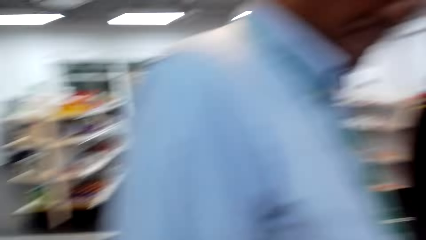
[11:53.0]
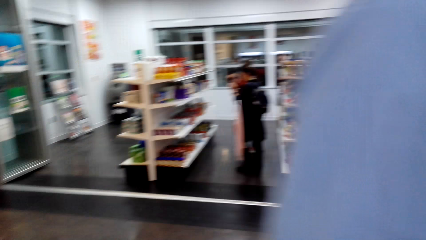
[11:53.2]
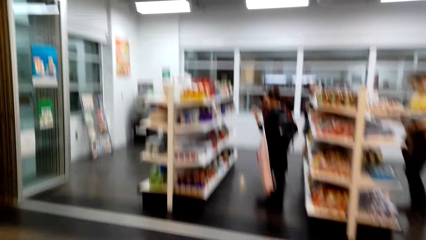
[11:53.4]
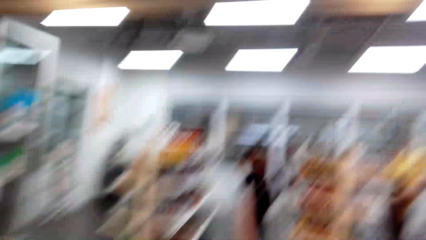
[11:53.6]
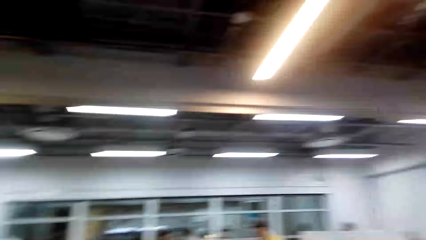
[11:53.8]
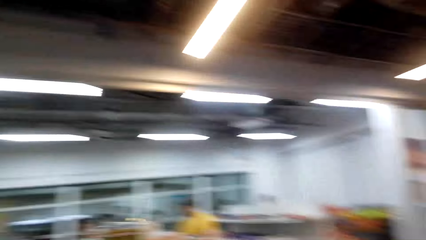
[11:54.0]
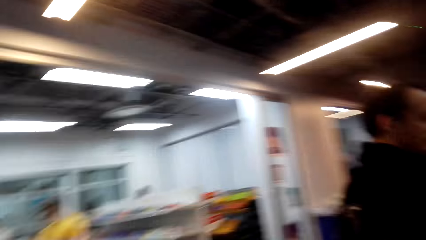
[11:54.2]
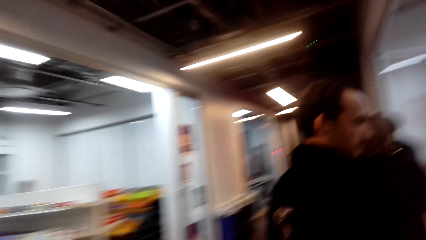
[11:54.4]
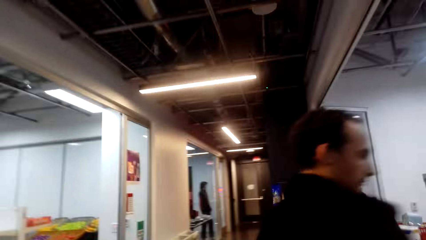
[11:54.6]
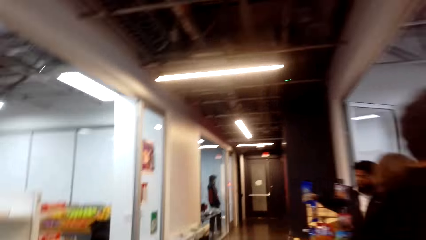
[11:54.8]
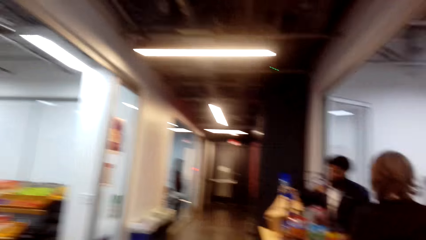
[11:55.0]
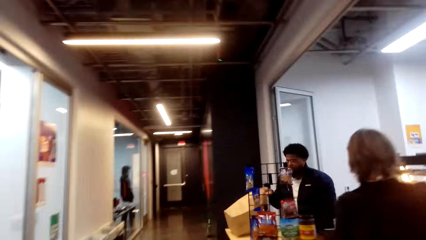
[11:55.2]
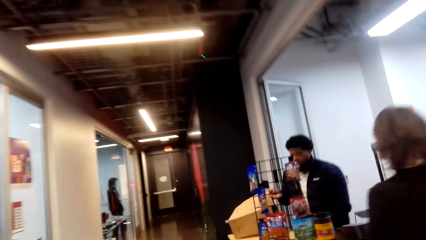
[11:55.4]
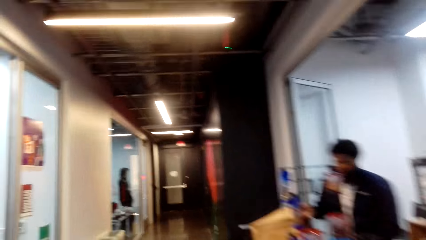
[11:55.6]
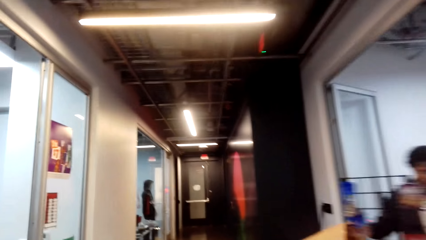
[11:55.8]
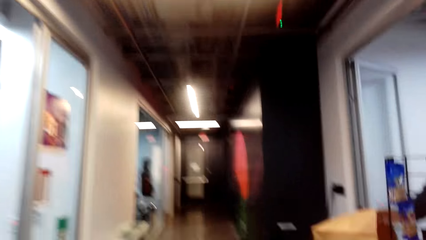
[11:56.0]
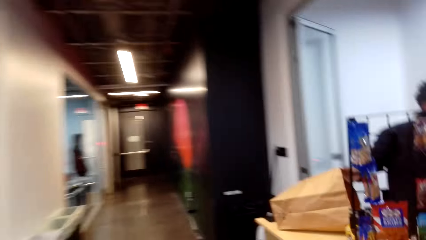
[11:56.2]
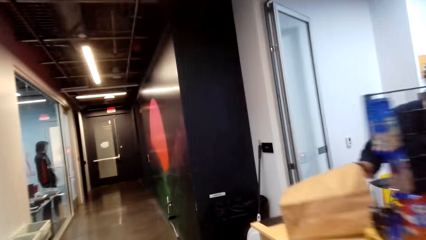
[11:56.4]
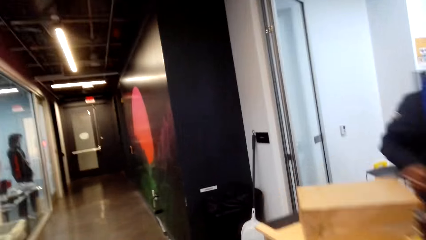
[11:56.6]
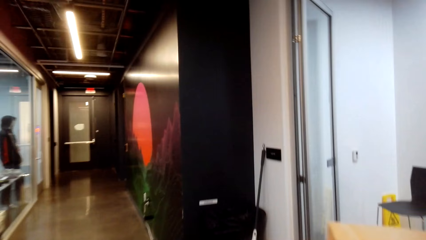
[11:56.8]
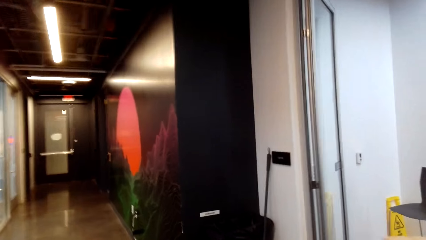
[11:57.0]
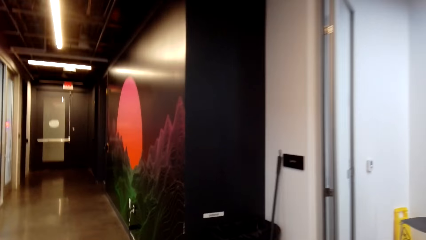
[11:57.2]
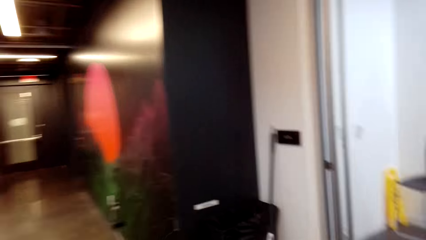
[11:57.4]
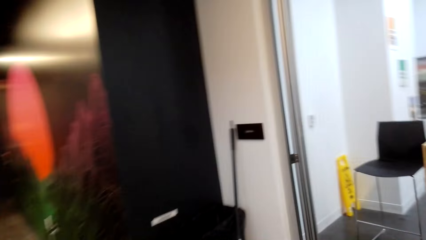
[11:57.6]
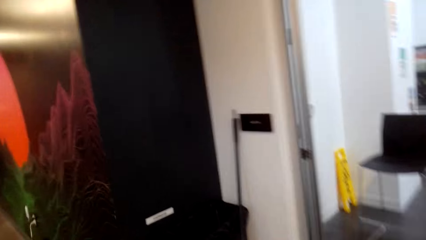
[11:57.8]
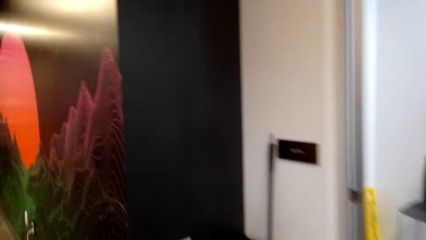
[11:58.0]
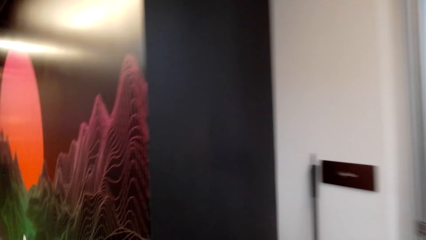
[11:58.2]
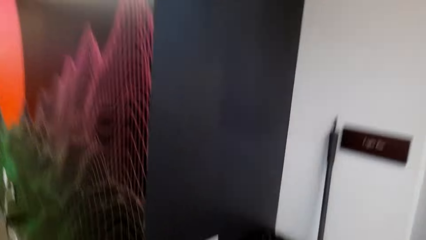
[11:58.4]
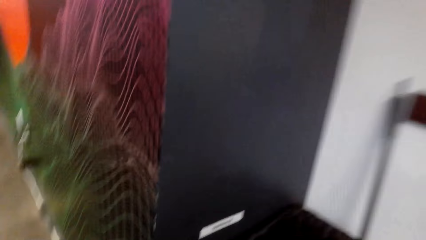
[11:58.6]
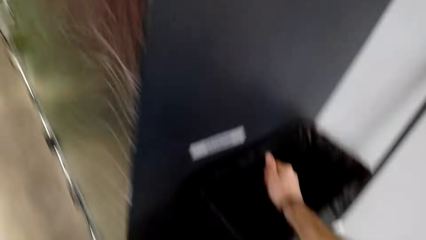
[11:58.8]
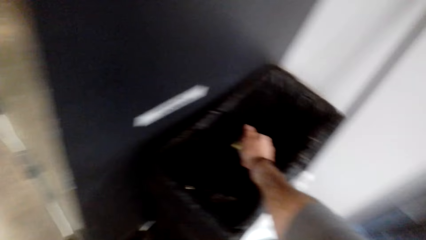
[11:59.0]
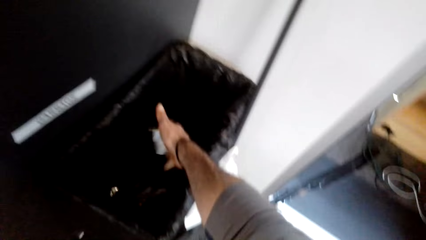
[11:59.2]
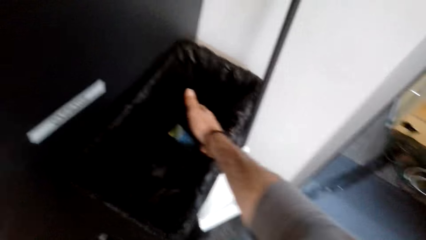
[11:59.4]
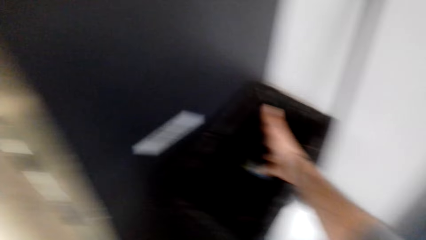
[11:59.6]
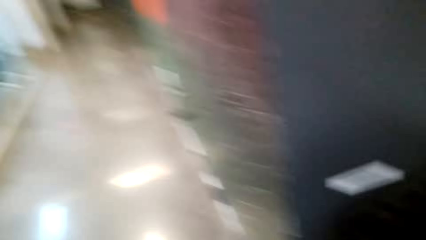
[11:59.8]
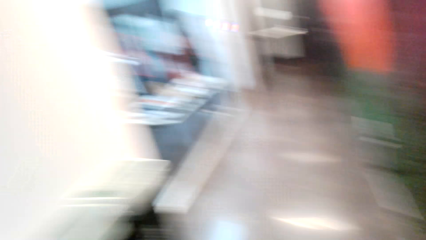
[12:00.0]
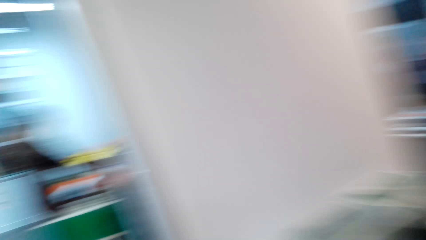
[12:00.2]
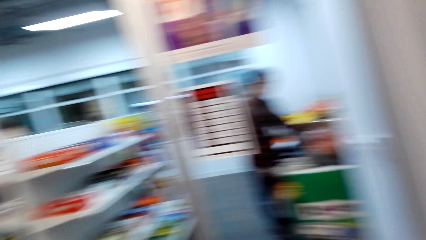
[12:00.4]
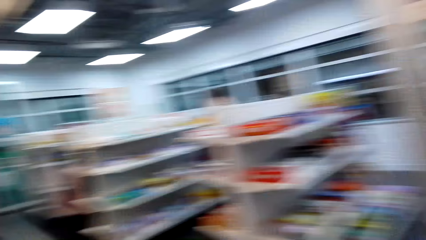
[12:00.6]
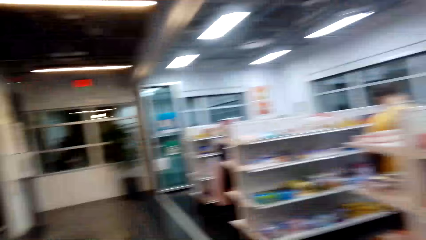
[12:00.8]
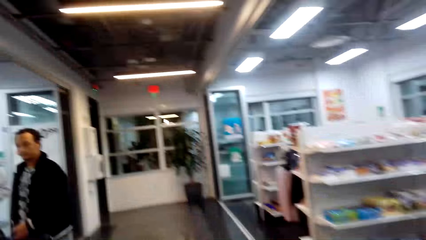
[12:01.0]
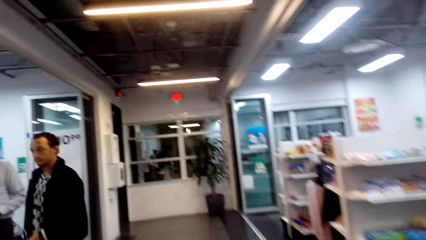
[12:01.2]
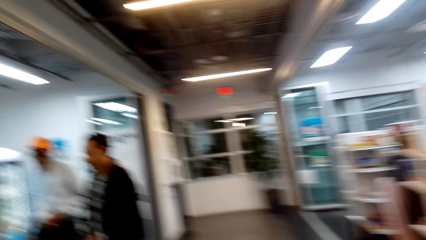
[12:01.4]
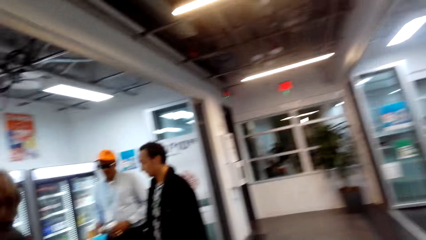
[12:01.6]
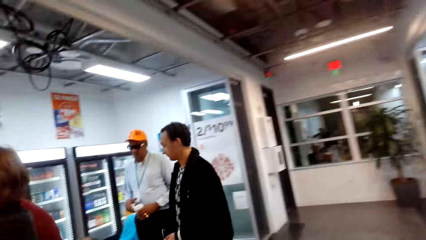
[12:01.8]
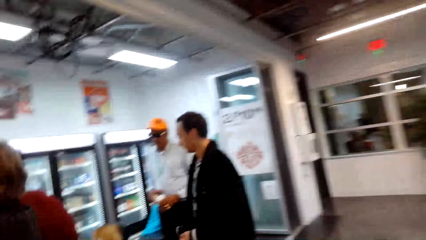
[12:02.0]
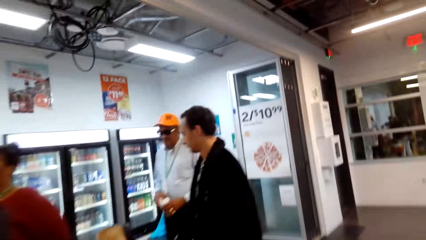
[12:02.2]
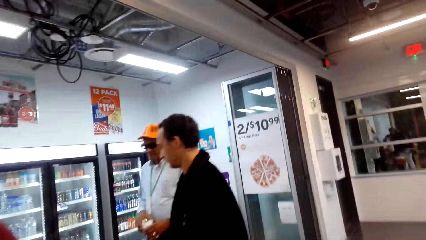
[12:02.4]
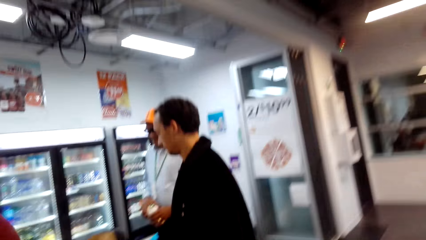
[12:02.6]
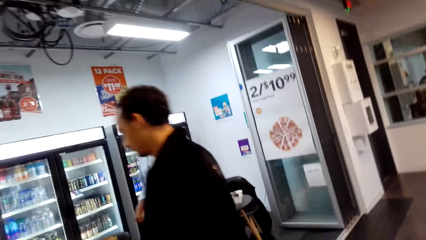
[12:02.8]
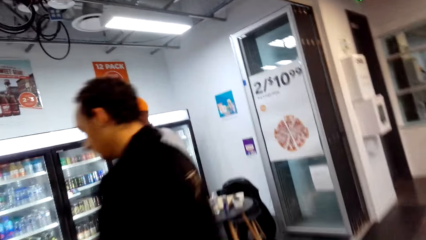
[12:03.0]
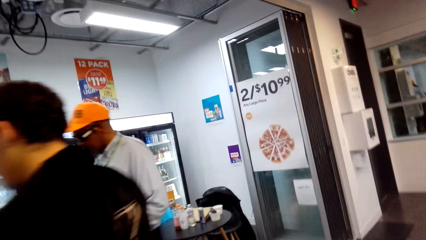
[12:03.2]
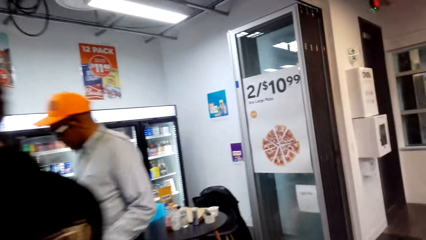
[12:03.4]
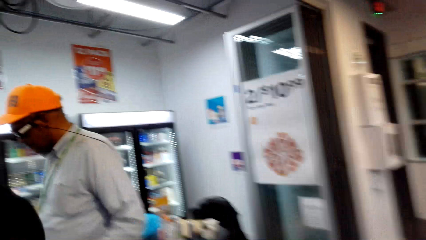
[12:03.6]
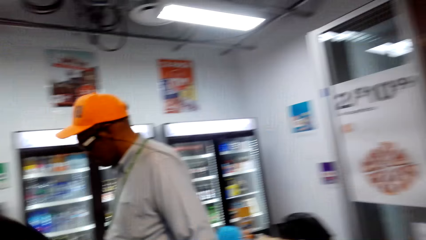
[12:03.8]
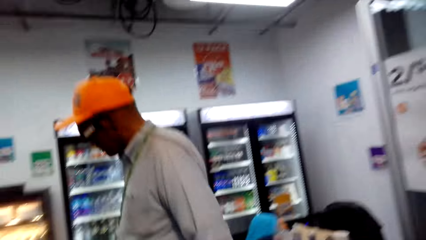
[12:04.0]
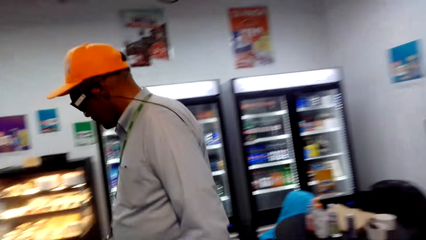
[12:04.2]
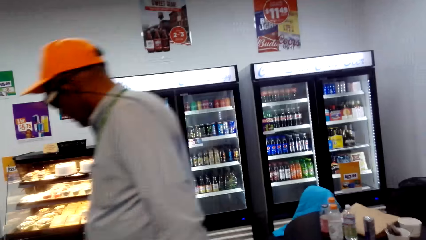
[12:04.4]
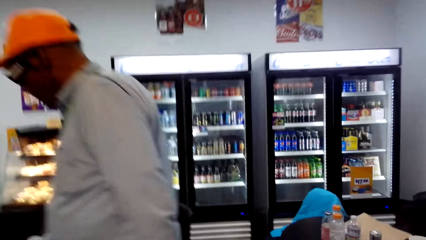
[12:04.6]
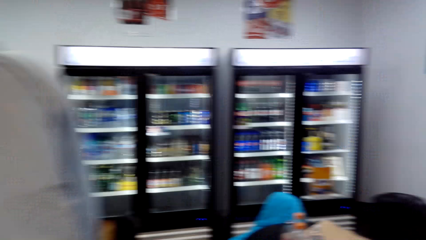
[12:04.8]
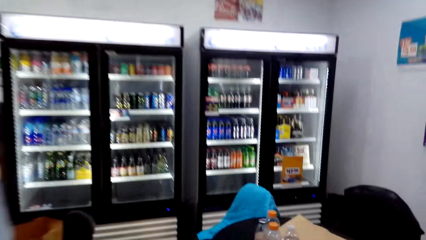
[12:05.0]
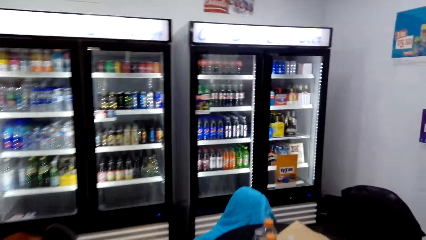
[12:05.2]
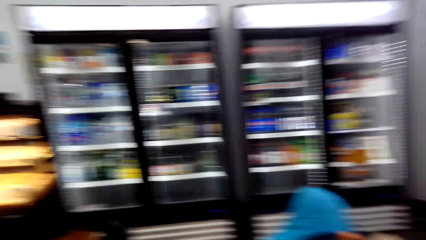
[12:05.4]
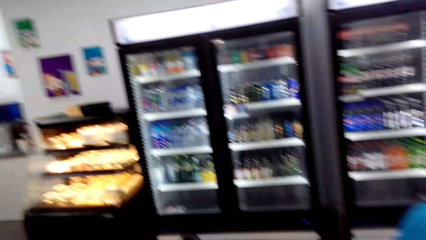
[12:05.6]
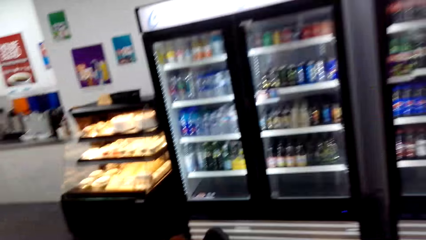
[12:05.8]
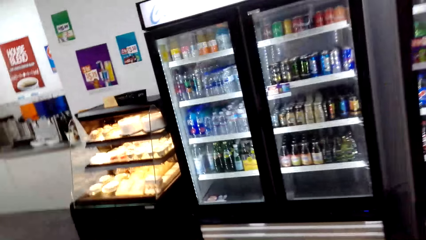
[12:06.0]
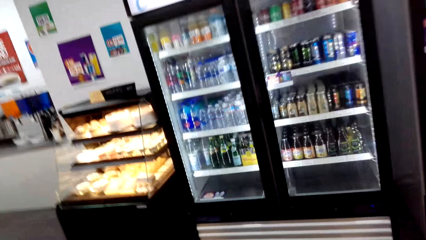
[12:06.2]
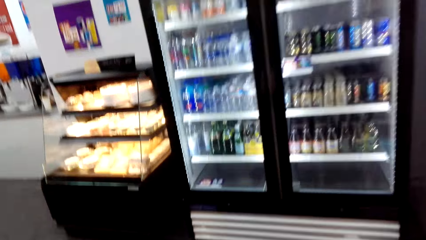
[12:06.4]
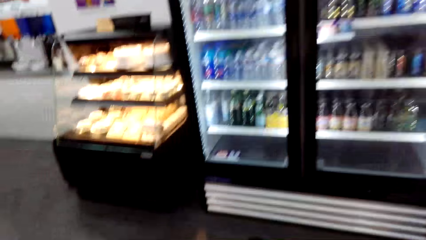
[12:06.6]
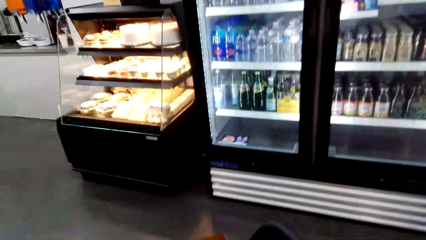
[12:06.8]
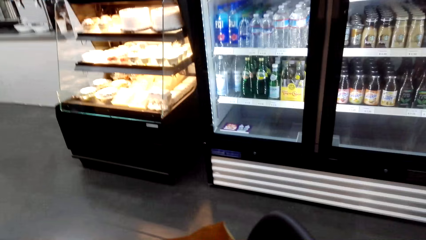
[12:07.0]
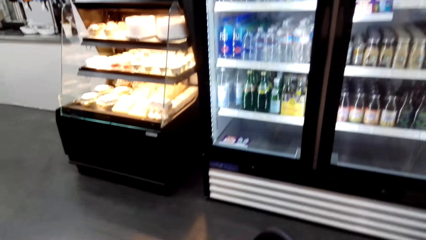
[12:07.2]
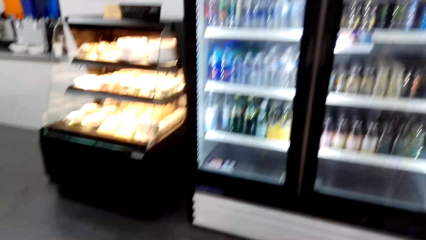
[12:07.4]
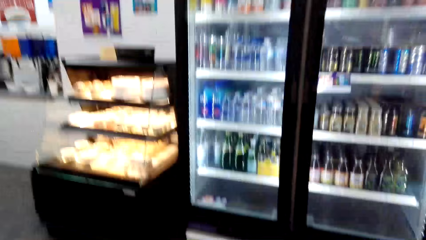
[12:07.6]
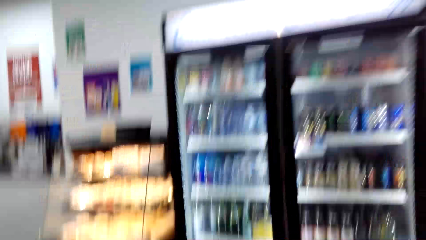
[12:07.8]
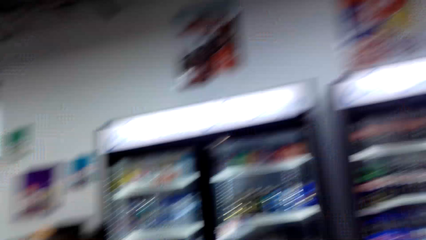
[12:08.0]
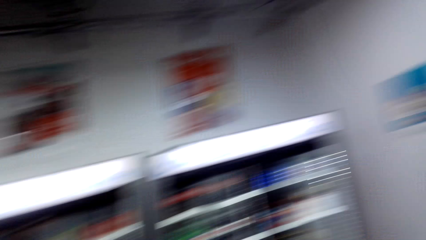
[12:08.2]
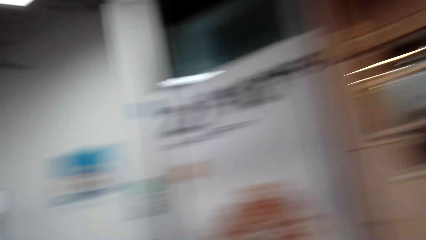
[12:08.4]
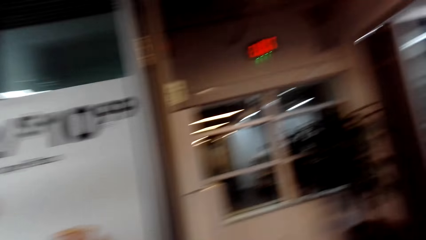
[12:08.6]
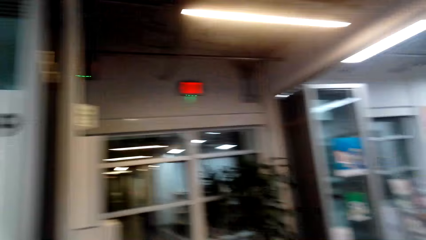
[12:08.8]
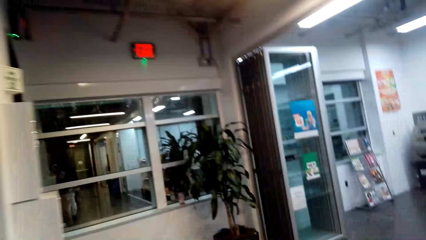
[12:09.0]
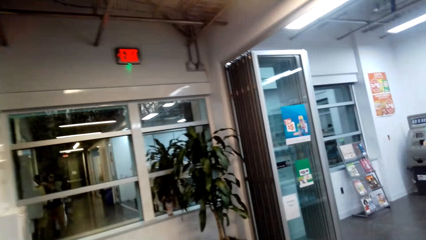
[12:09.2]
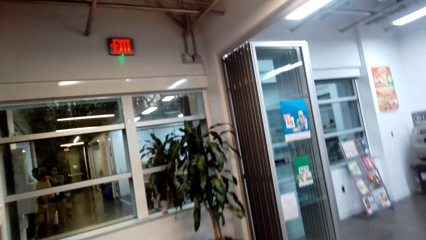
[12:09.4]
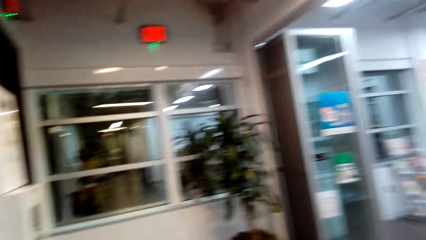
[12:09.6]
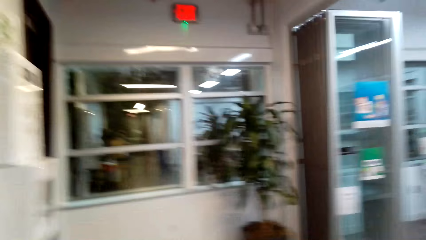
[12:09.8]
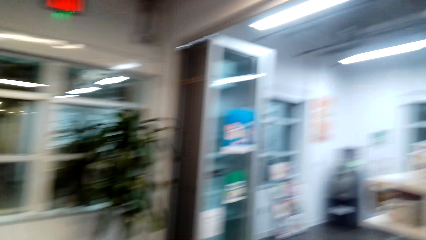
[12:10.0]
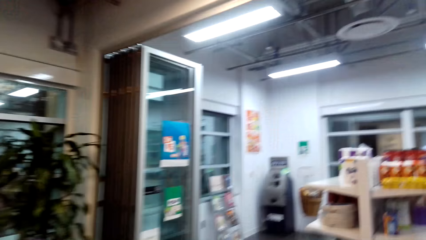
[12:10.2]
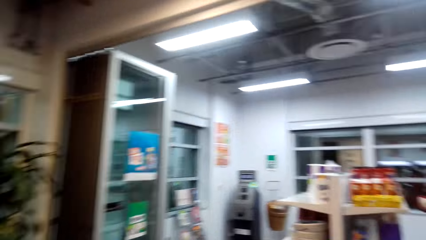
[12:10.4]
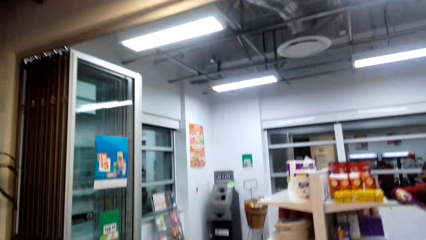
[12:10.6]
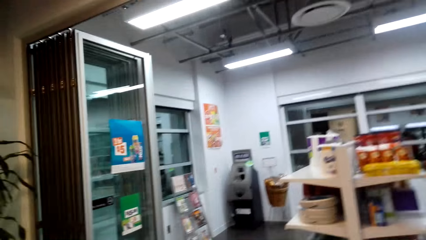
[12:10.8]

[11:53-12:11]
A man walks in the supermarket. The camera wearer interacts with the man. They walk in the supermarket. They throw the trash in the bin. They walk in the supermarket. They pick up the paper bag on the seat. They walk in the supermarket.
